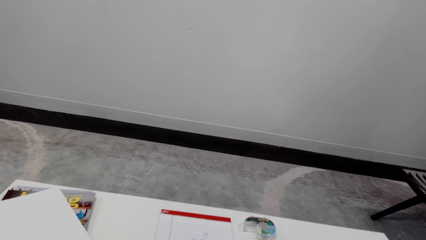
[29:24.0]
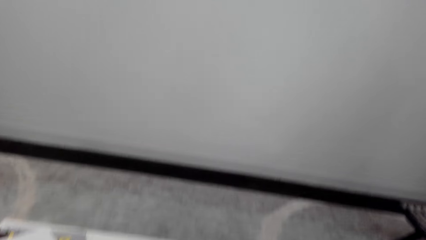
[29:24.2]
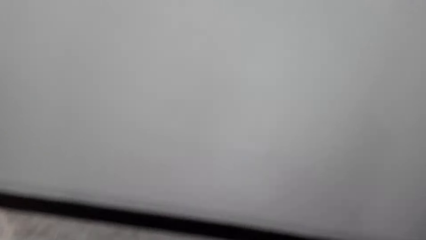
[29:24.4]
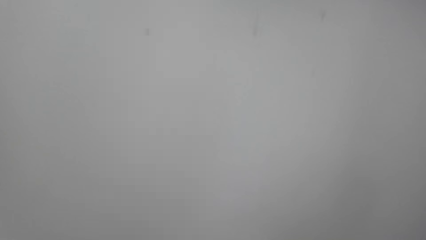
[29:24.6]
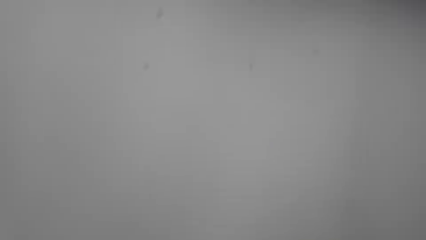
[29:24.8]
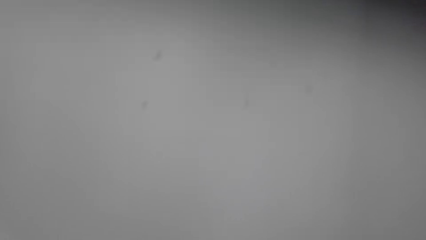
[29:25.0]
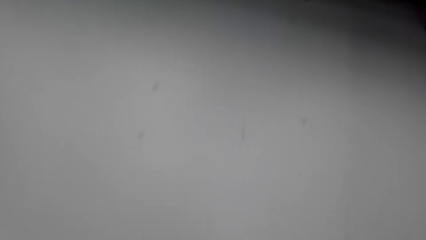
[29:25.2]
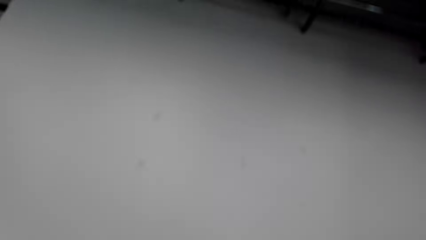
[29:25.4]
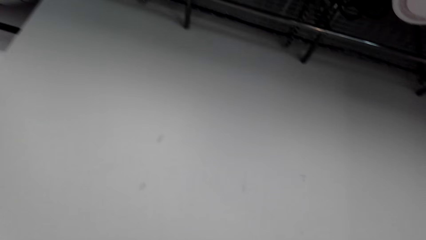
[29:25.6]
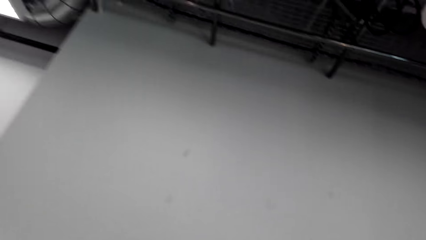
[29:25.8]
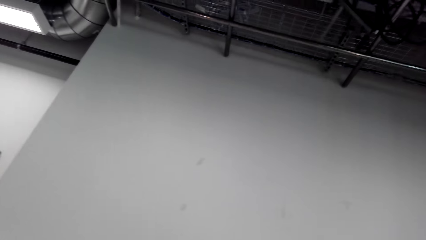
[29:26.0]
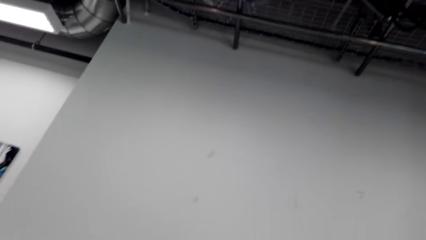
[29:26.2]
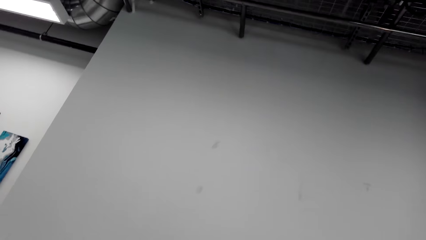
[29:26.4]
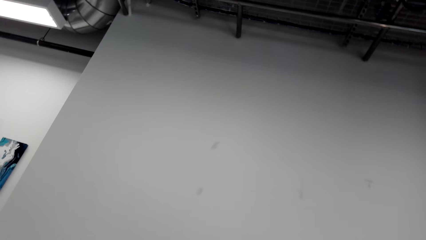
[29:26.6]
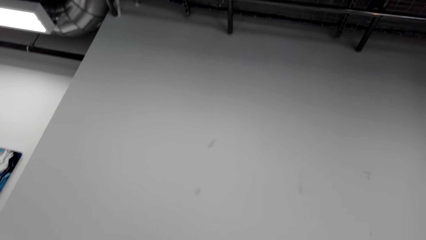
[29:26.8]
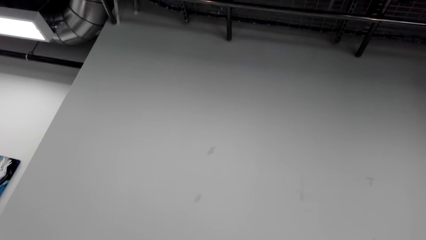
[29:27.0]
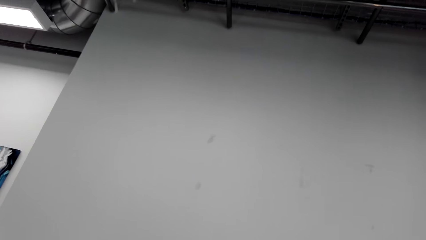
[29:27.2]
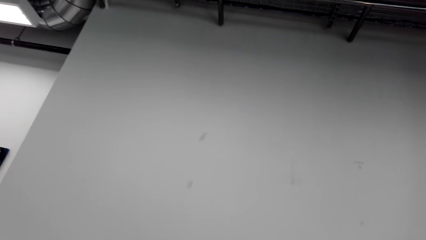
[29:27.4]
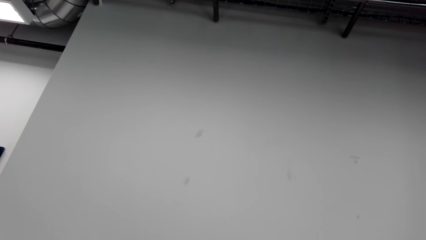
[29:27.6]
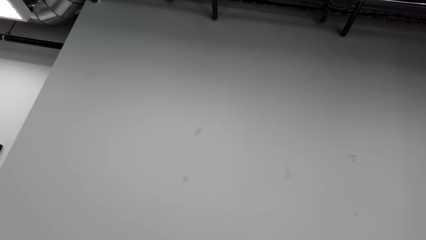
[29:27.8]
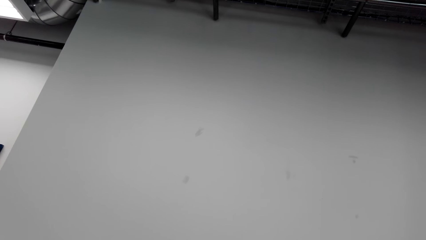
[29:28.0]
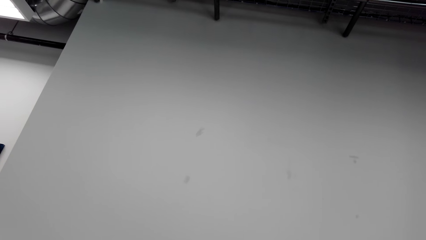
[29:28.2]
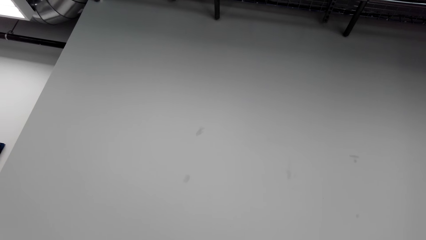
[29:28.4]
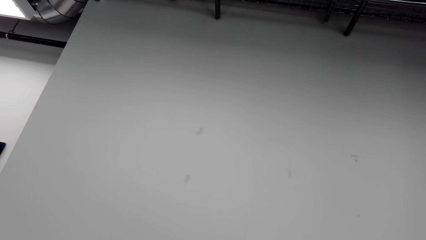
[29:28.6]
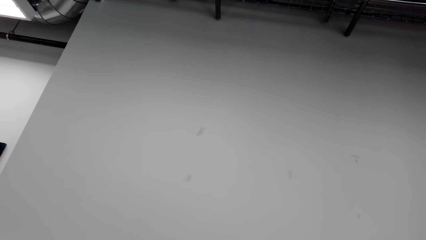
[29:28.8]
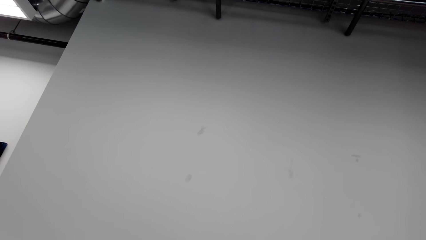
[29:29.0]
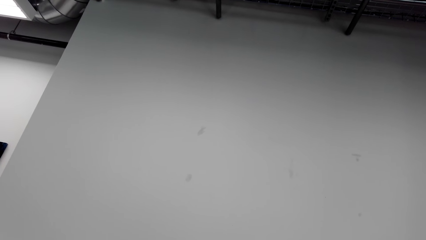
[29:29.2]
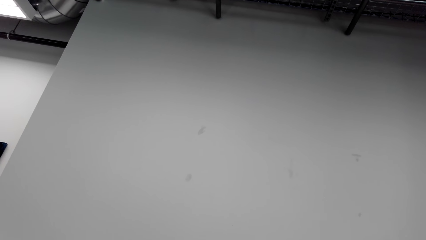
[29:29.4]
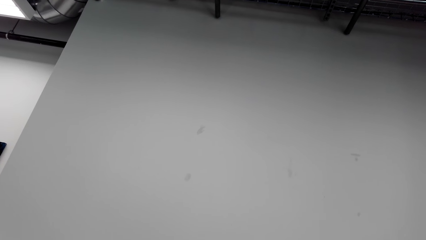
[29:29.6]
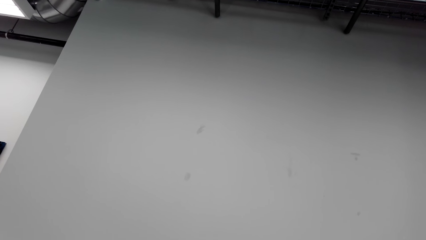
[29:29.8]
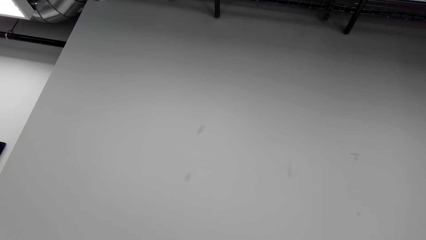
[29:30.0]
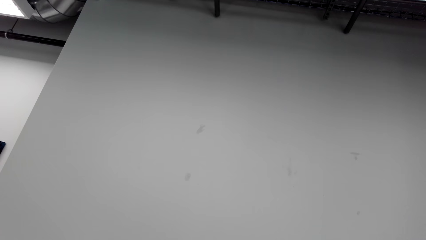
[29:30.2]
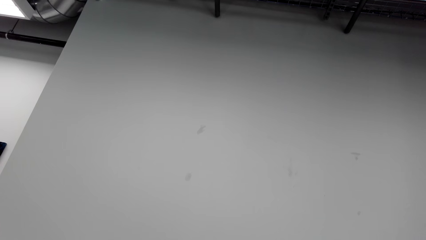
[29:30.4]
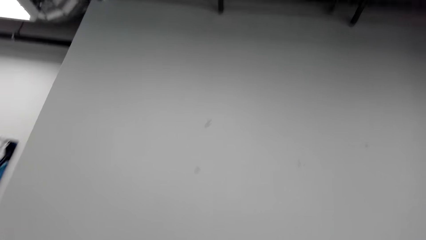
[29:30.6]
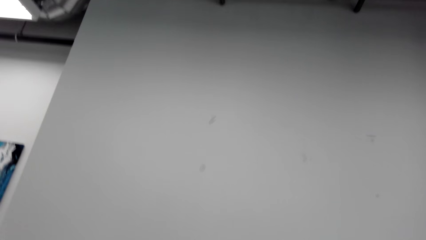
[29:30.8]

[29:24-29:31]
The camera wearer looks around the house.

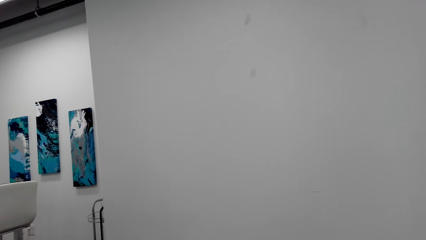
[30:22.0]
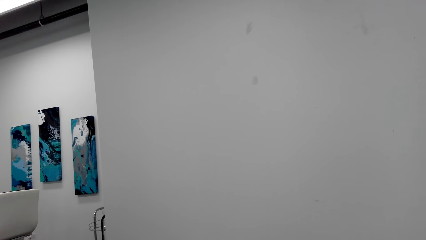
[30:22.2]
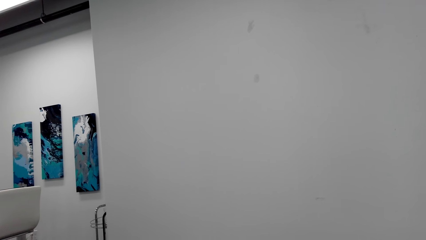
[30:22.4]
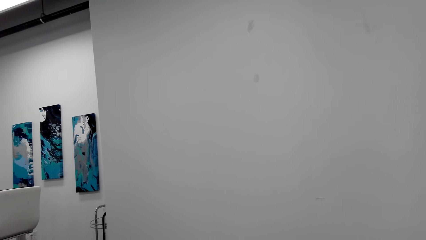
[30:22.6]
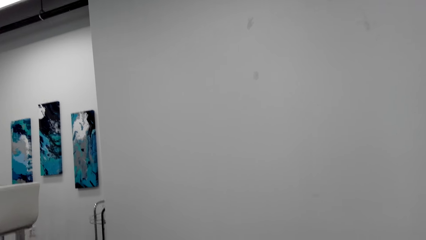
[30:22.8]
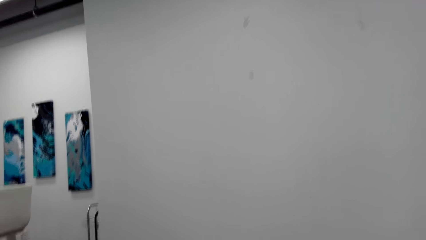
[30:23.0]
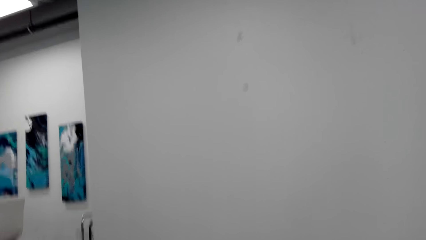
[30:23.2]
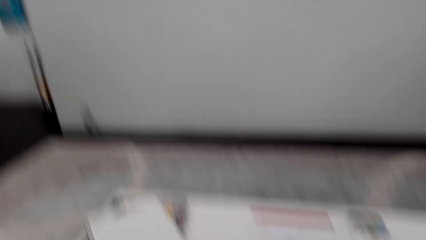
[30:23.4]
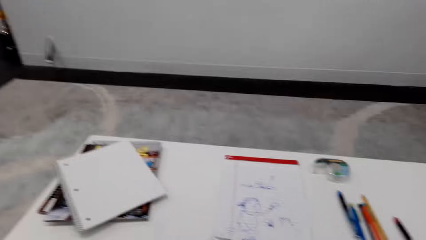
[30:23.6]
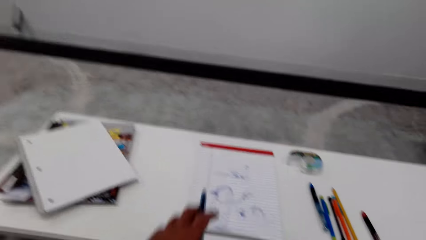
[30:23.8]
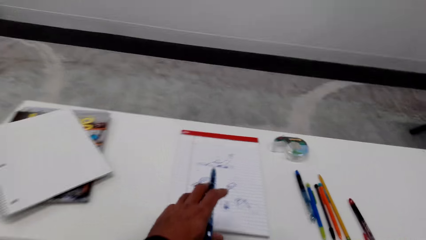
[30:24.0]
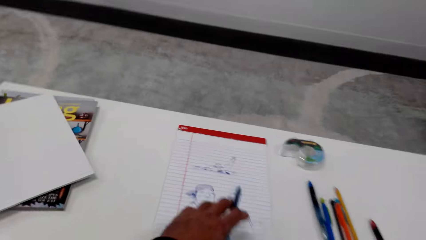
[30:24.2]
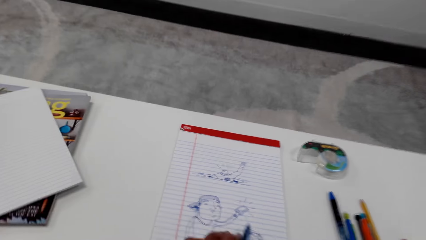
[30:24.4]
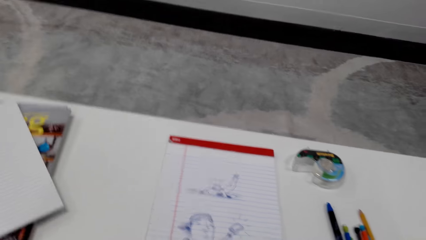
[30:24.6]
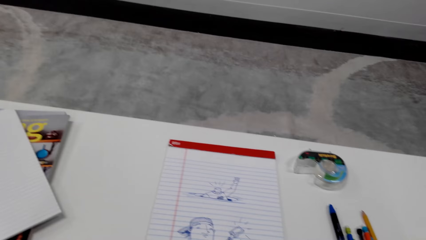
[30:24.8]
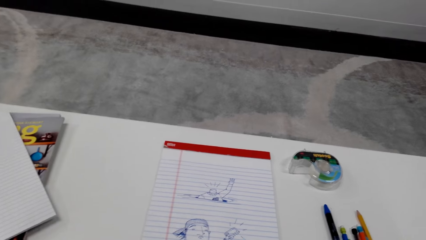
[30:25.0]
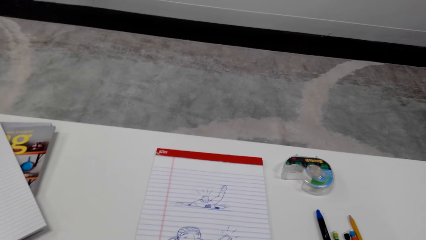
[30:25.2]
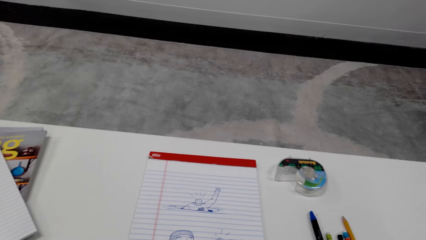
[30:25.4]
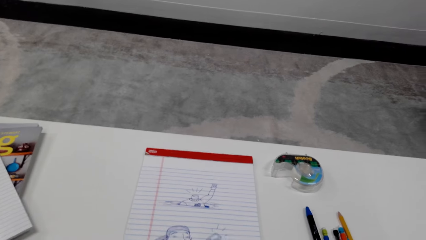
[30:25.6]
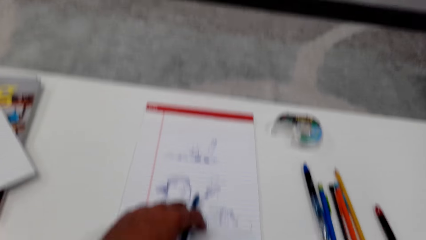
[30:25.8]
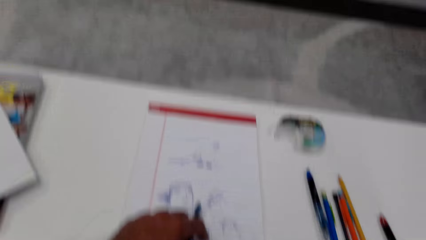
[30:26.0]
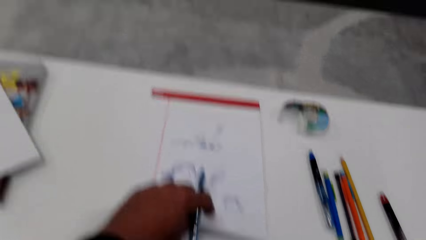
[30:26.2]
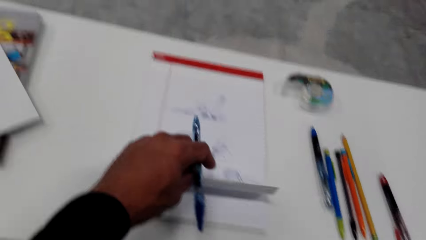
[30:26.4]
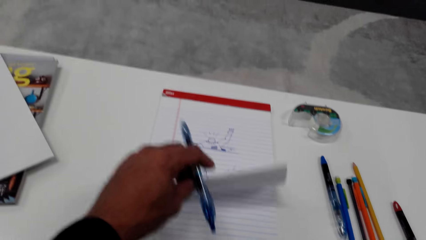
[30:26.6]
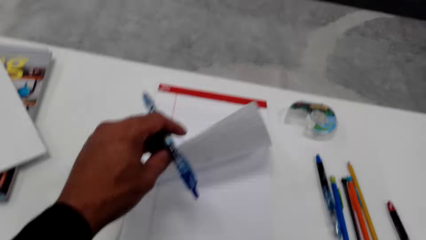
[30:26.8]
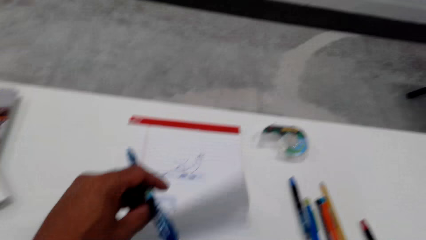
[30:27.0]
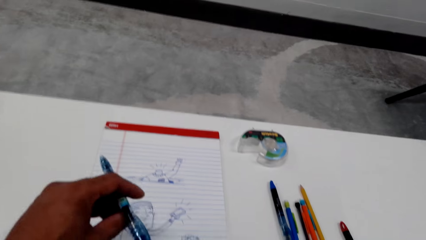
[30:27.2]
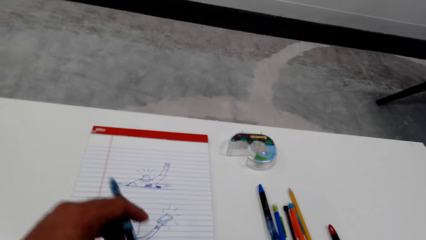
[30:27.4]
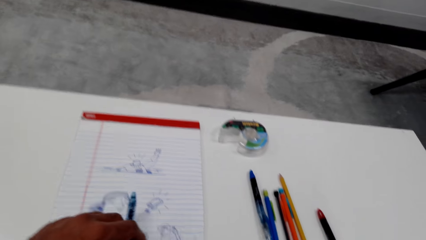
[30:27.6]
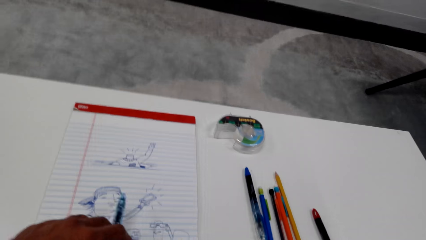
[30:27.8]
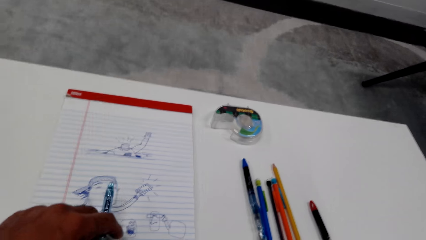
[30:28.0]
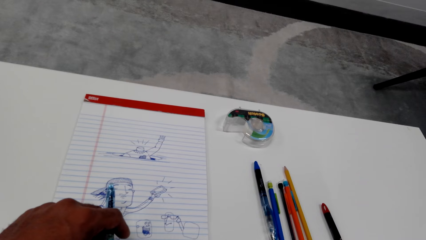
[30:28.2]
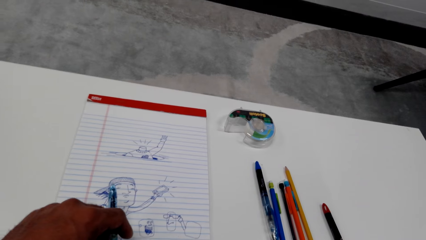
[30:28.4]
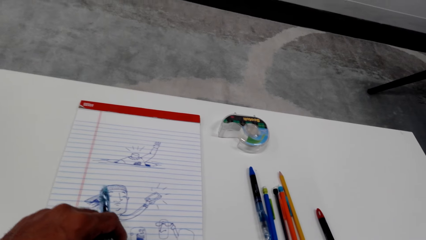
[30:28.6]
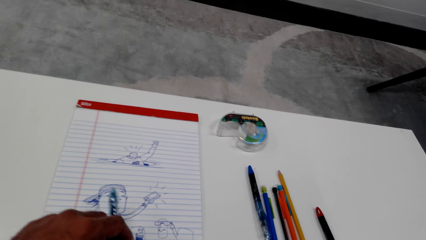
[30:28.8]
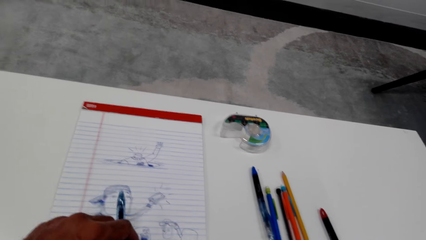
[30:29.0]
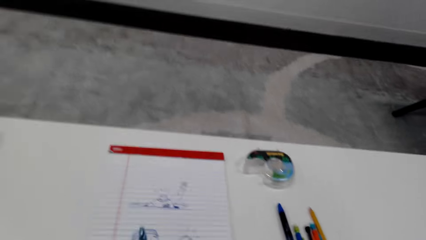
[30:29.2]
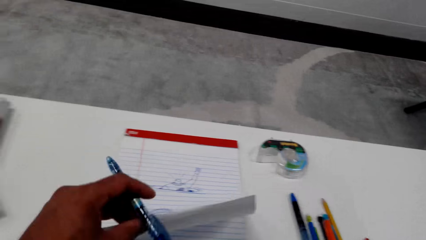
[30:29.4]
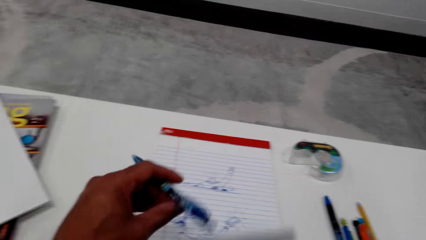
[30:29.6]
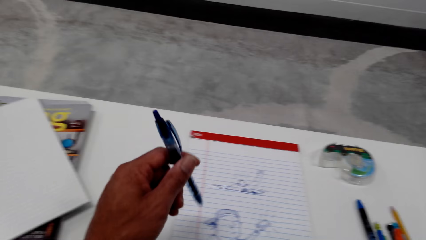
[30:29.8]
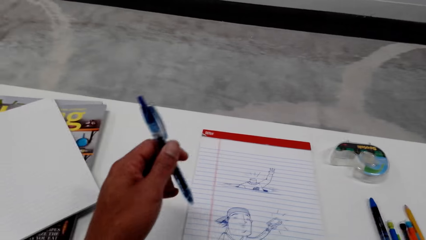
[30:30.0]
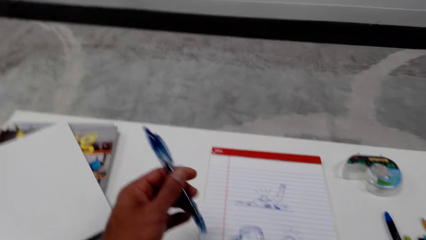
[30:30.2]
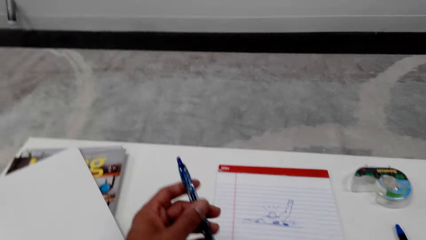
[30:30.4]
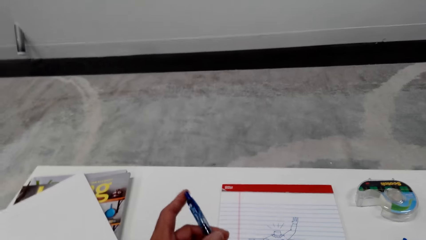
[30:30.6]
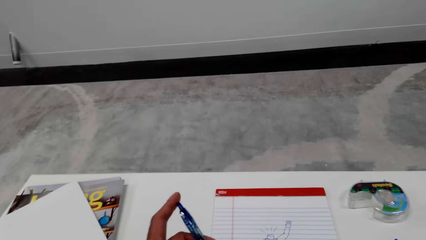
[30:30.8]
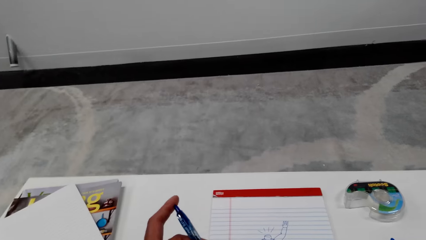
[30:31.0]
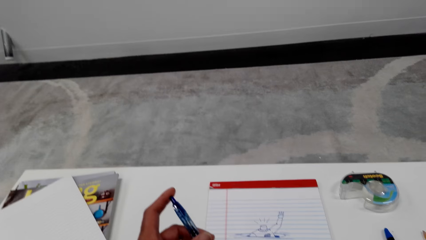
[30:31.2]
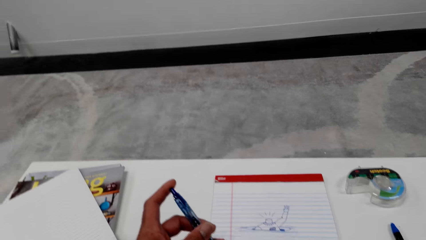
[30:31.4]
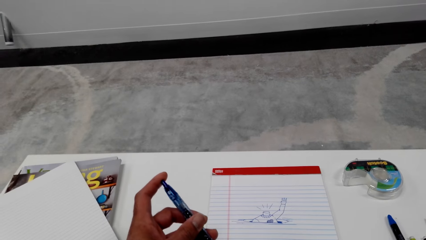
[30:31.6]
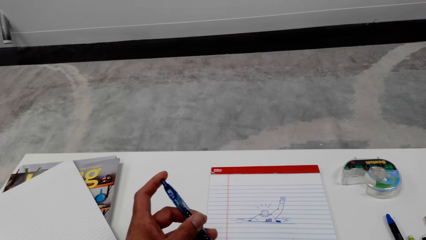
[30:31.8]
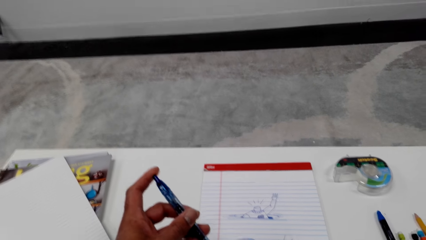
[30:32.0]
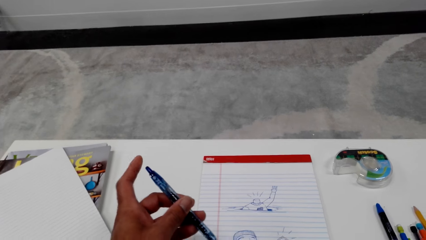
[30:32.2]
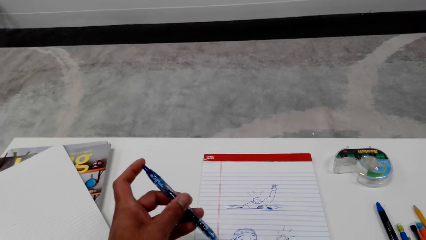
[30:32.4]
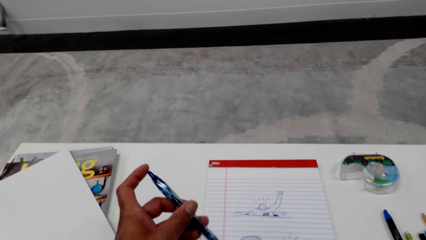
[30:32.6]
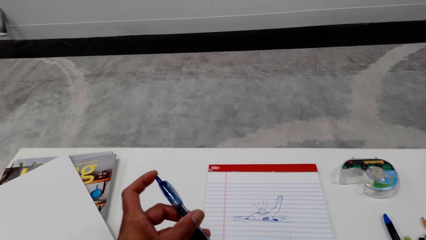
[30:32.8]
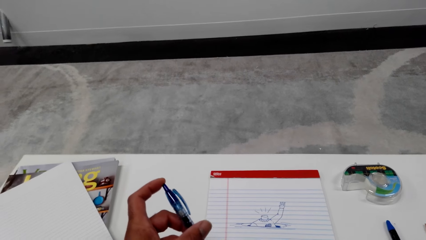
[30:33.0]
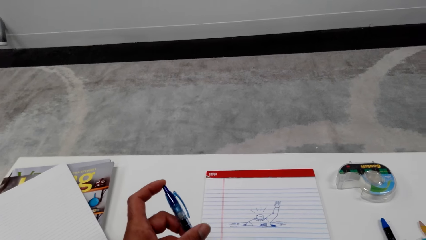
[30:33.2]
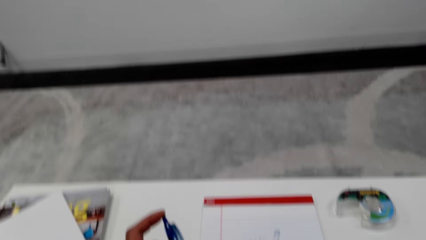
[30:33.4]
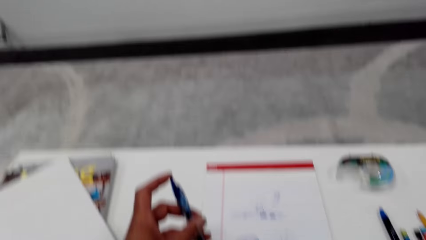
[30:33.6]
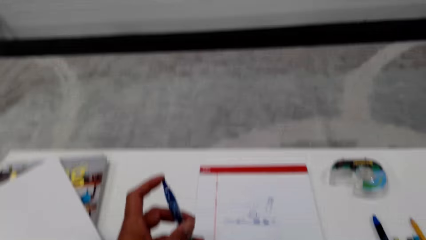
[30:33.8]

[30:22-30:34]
The camera wearer touches a book. They talk on the phone. They hold a pen on hand. They talk on the phone. They press on top of the pen.
